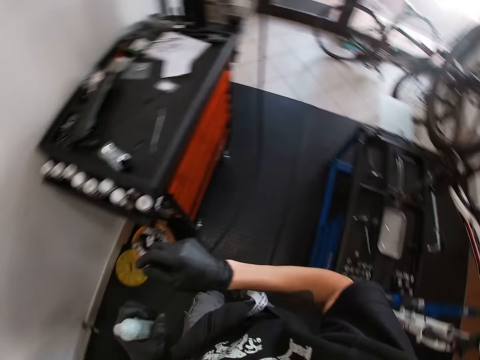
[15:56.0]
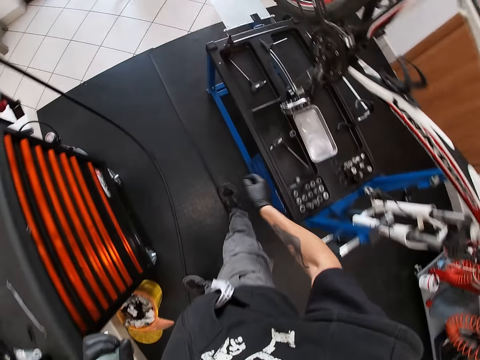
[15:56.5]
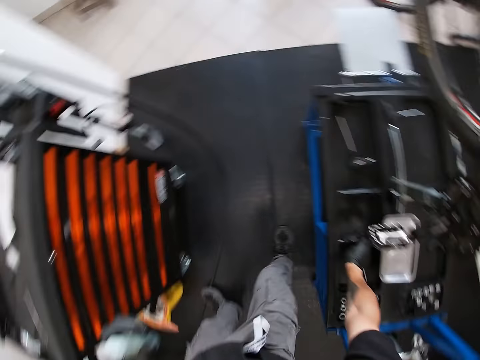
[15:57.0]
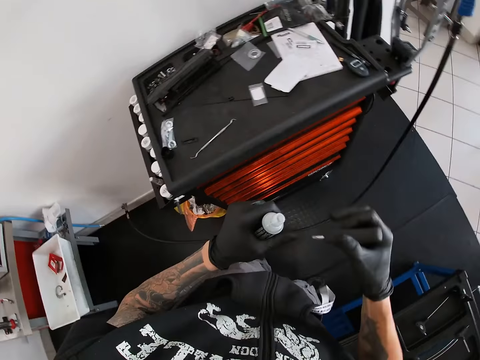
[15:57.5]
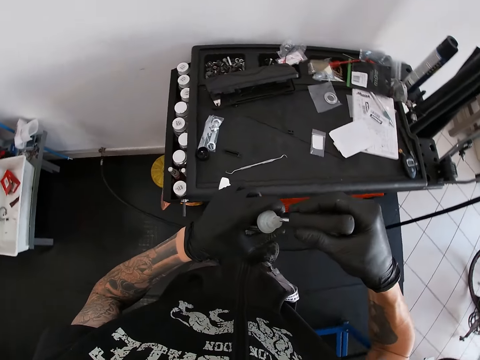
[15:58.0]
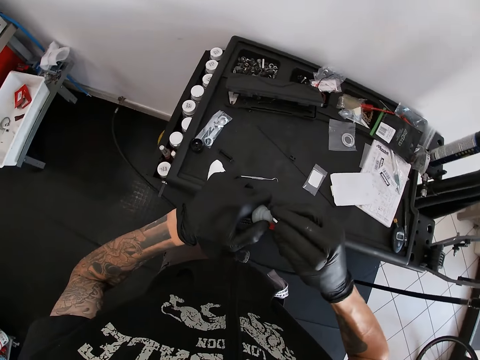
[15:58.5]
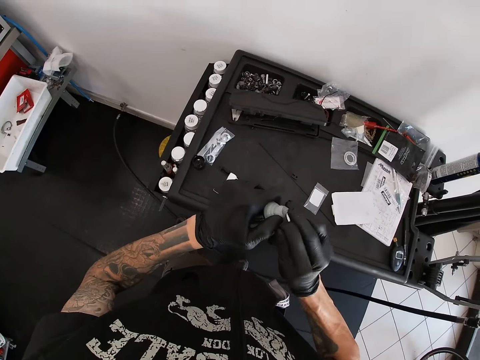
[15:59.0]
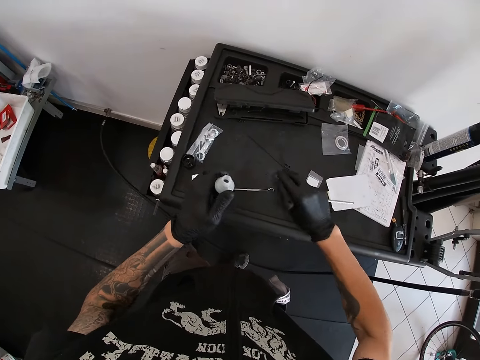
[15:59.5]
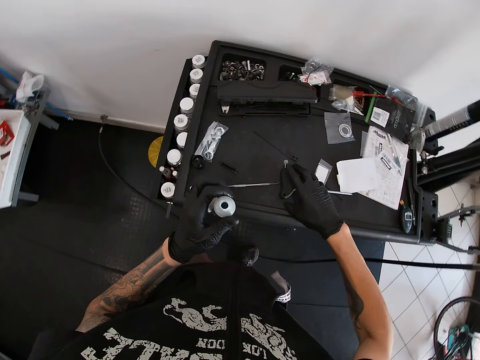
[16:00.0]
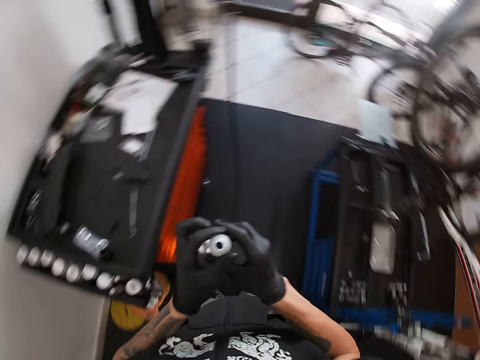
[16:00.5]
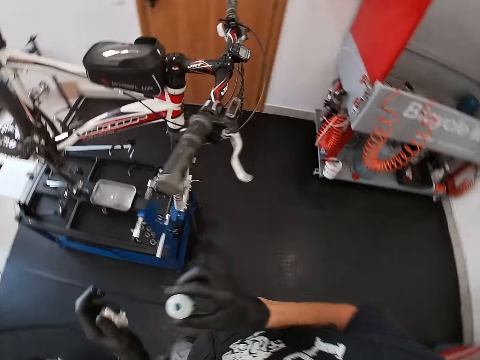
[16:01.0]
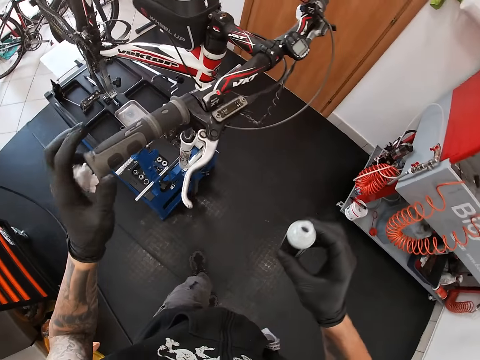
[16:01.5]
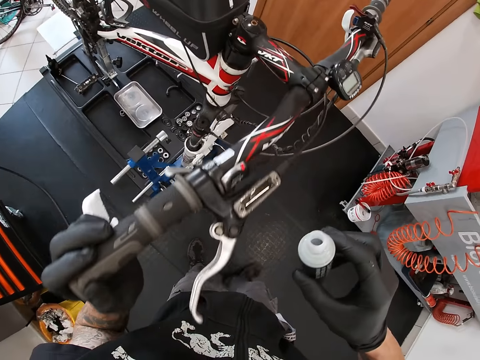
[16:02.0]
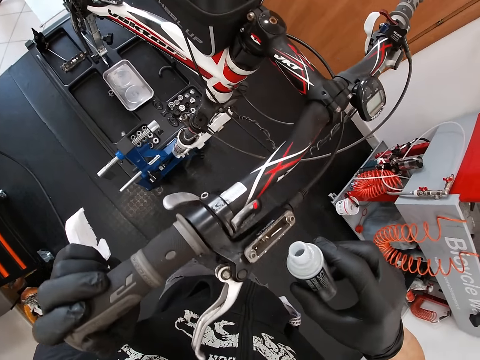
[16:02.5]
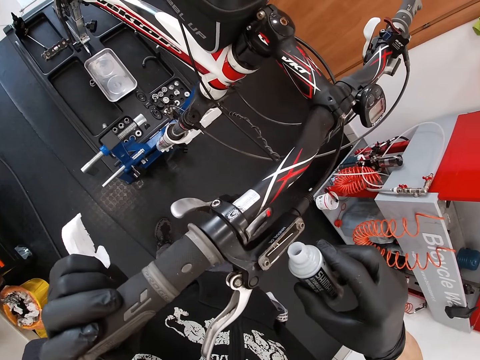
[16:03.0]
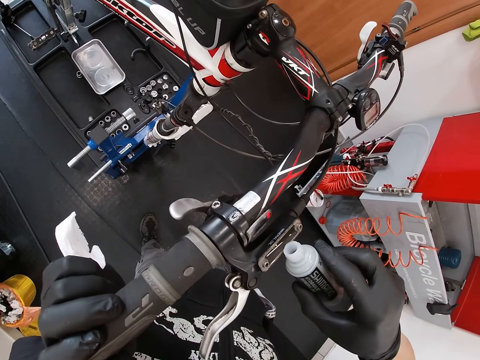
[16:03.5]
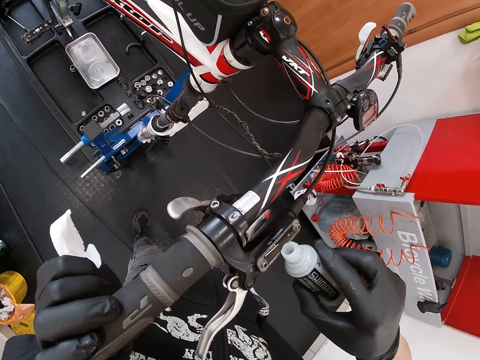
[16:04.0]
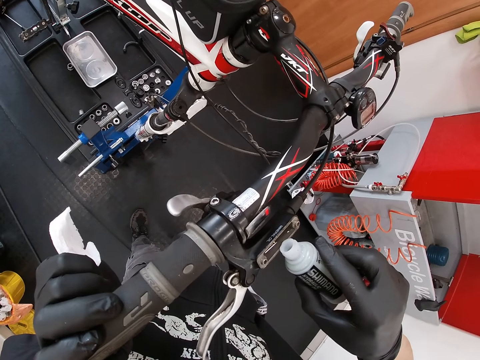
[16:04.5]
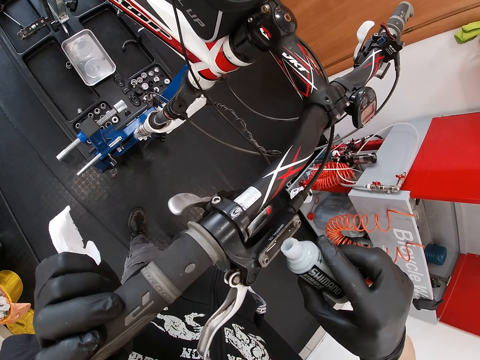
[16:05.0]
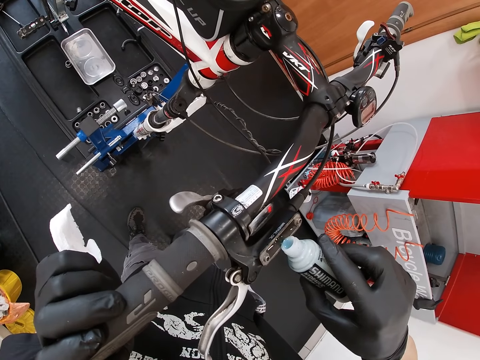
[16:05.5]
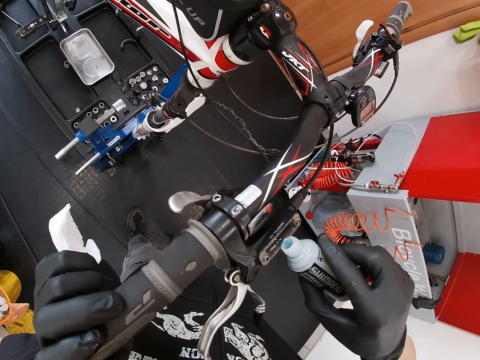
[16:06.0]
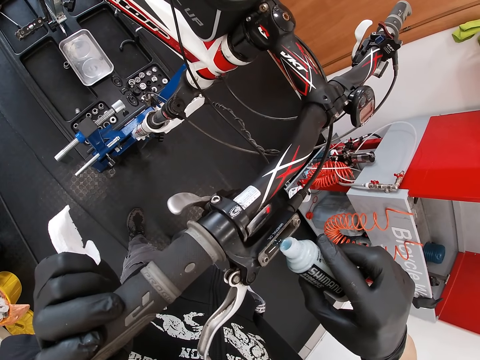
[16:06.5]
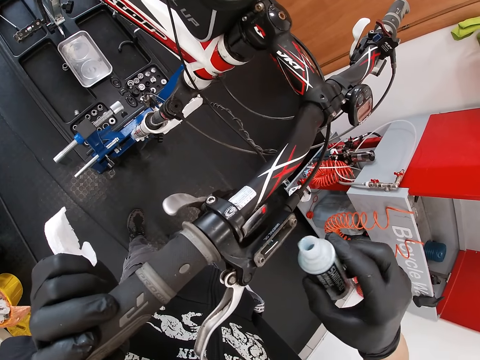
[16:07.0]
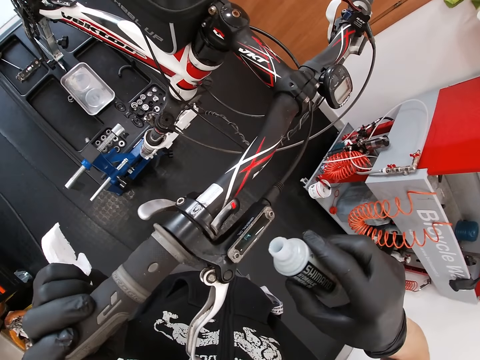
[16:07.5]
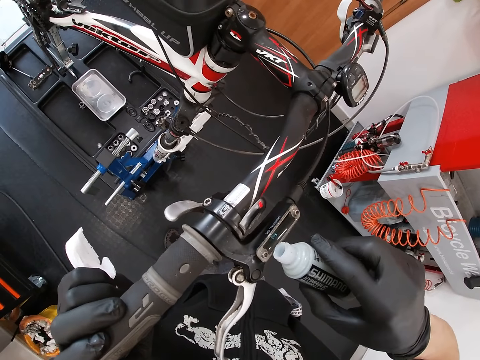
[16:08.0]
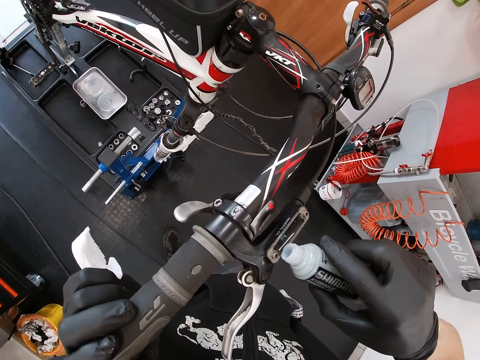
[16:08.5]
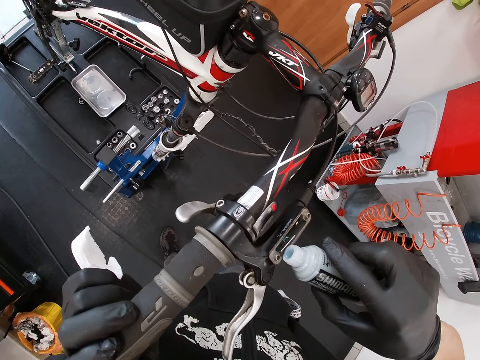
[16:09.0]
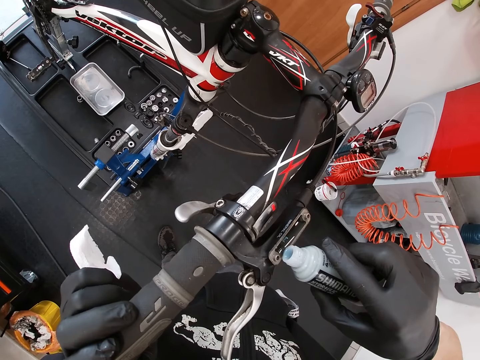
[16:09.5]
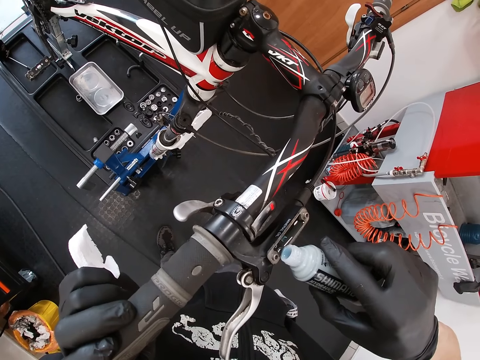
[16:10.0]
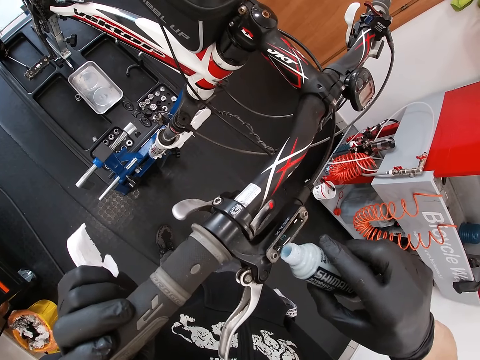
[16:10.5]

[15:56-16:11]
The camera wearer walks around a garage. He takes the hex wrench from the tool bench with his right hand. He opens the bottle with the hex wrench in his right hand. He drops the hex wrench on the cabinet with his right hand. He puts down a lid. He walks around the garage. He pours brake fluid or oil into the reservoir with the bottle in his right hand. He adjusts the bottle. He pours the oil on a handle.

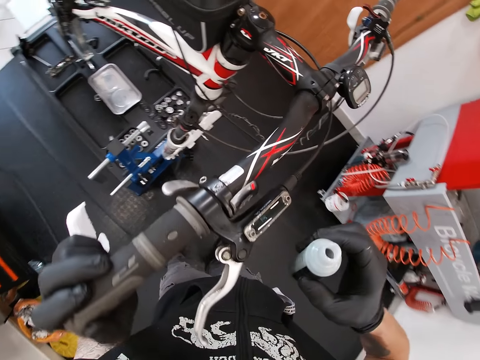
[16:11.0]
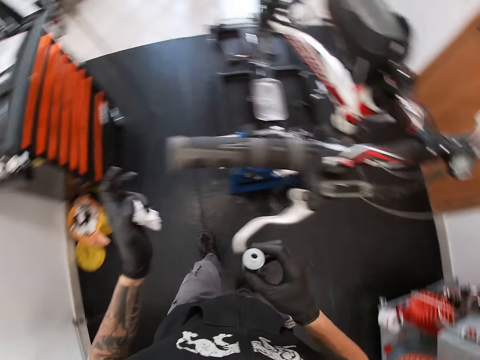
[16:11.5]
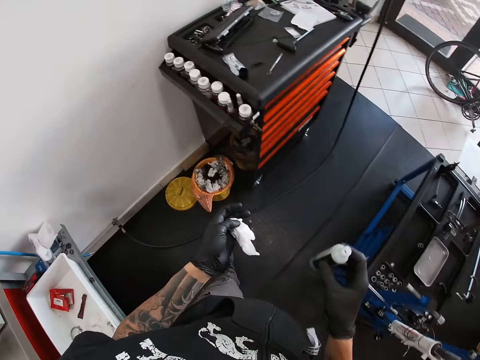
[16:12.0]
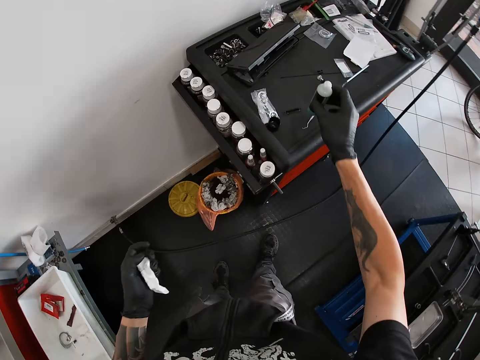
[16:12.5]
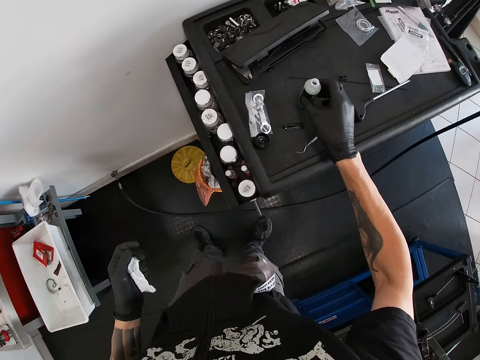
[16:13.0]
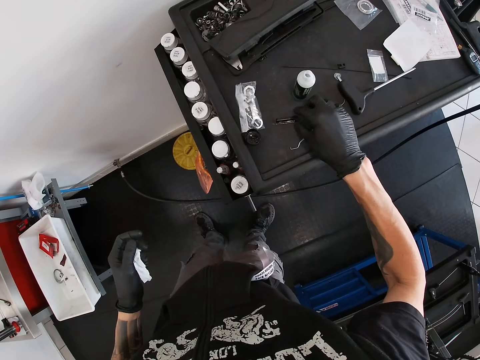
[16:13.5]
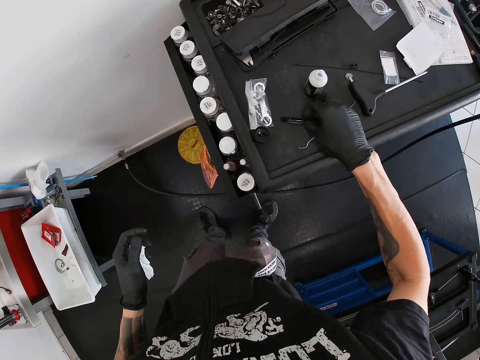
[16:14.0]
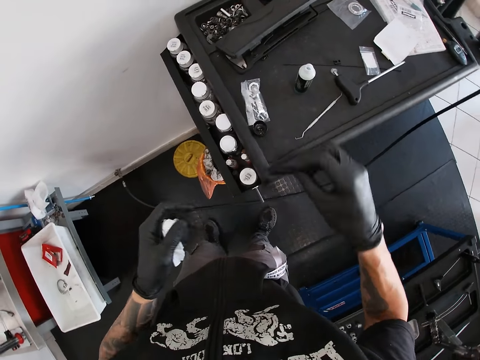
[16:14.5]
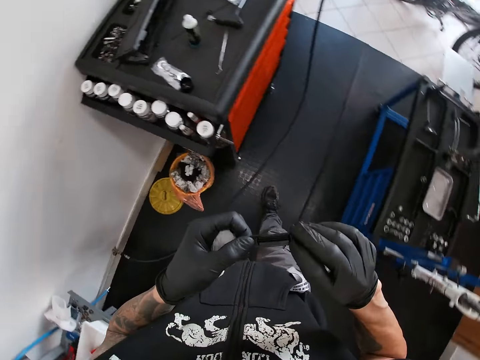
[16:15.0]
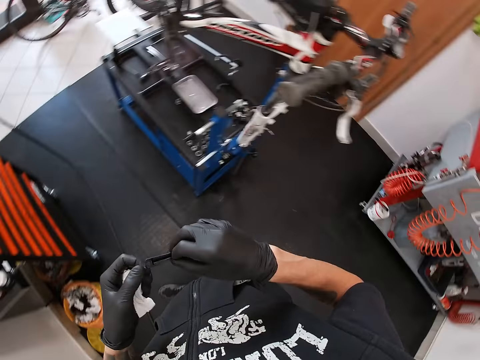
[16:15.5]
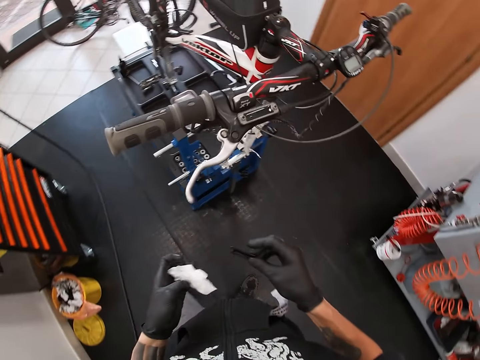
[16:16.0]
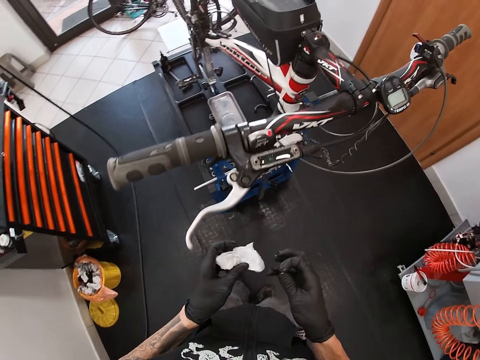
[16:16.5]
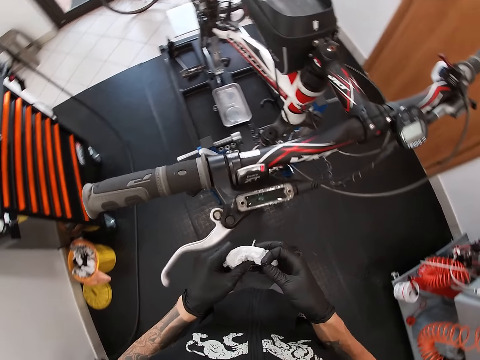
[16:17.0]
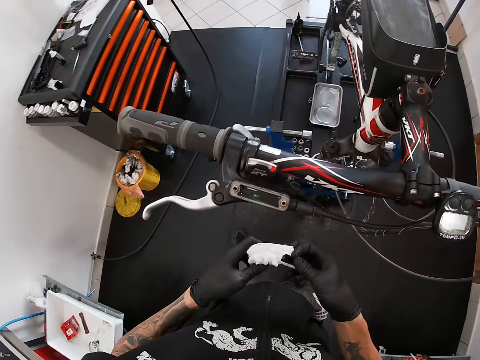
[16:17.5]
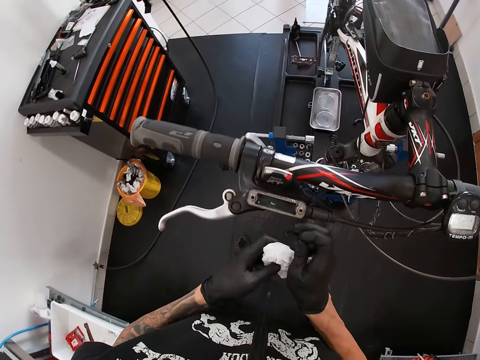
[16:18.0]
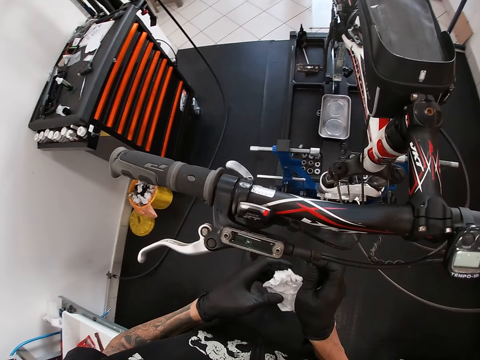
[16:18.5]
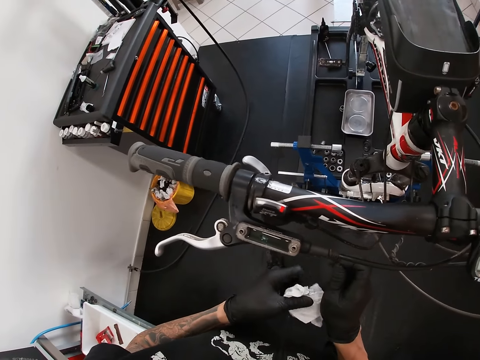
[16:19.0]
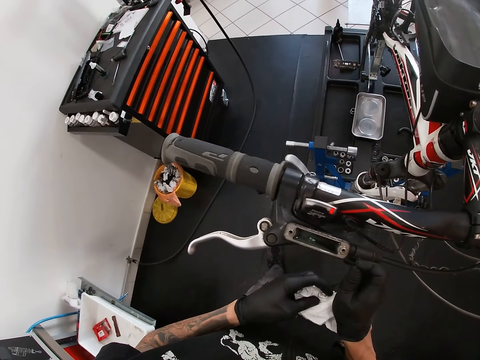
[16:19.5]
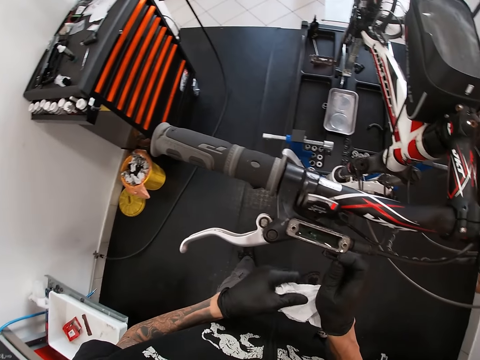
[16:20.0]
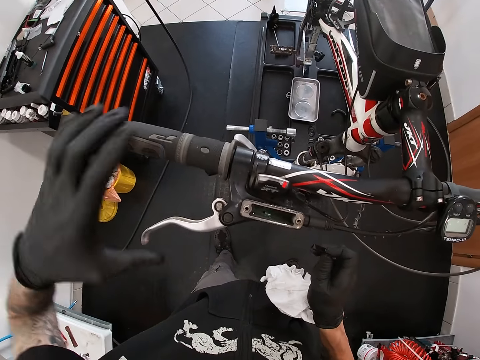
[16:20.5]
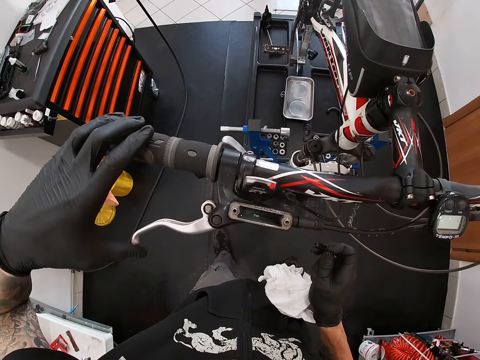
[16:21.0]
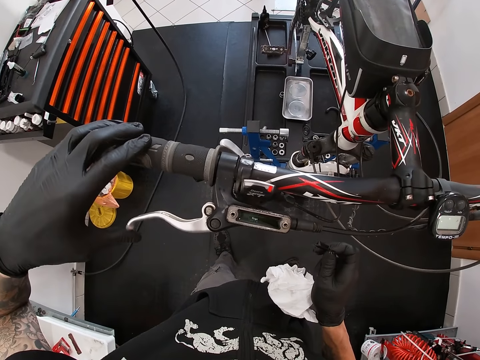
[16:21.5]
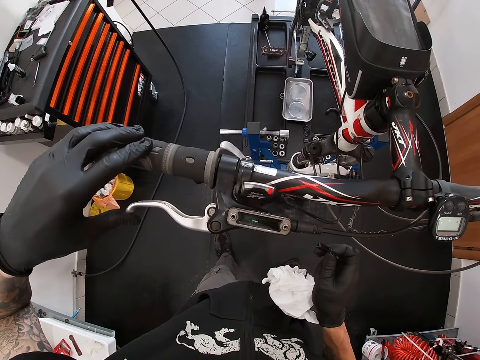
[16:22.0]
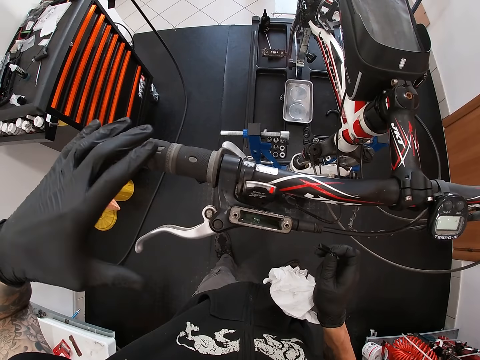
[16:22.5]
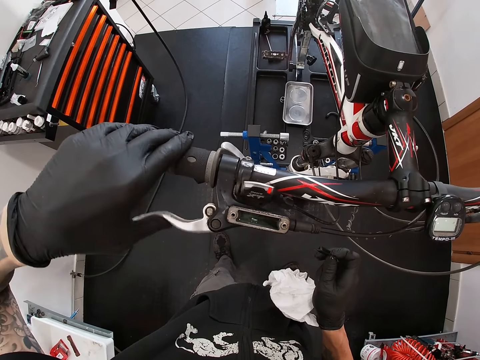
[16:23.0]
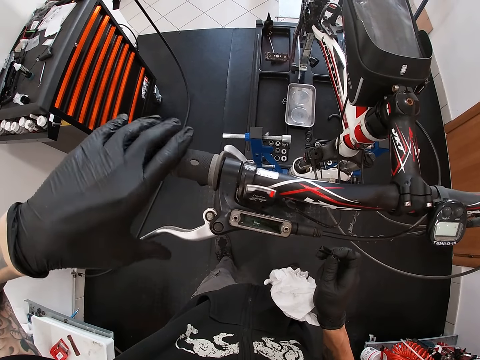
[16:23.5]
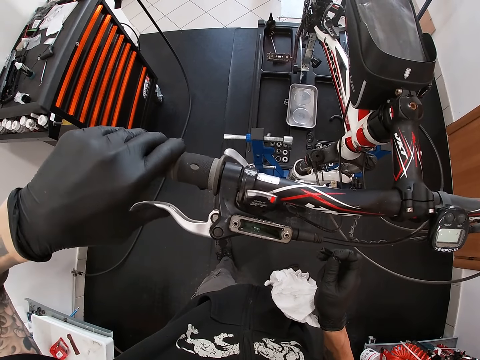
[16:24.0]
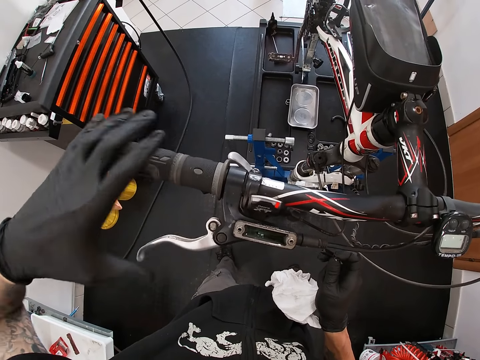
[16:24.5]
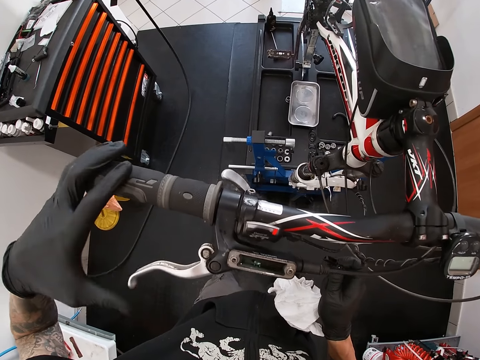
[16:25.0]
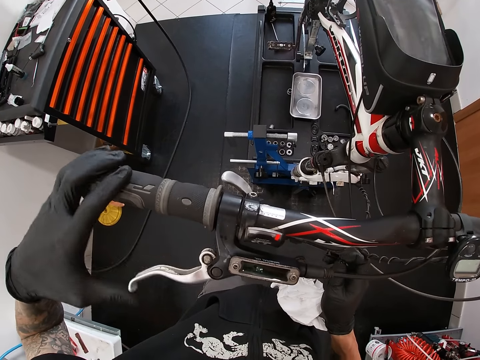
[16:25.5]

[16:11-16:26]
The camera wearer walks around a garage. He drops the bottle on the cabinet with his right hand. He picks up the black plastic from the cabinet with his right hand. He walks around the garage. He adjusts a piece of tissue paper. He holds a bicycle handle. He presses the hand brake with his left hand. He adjusts the bicycle handle.
